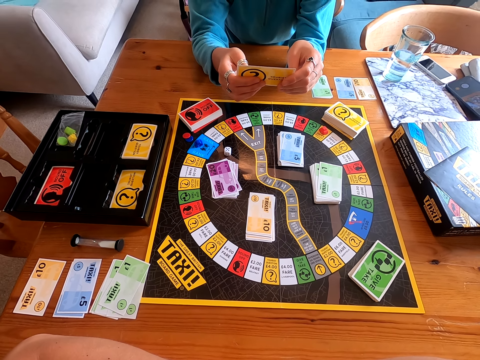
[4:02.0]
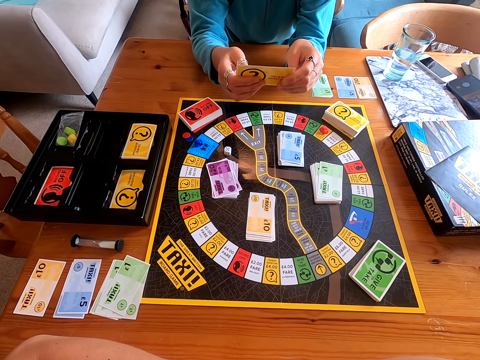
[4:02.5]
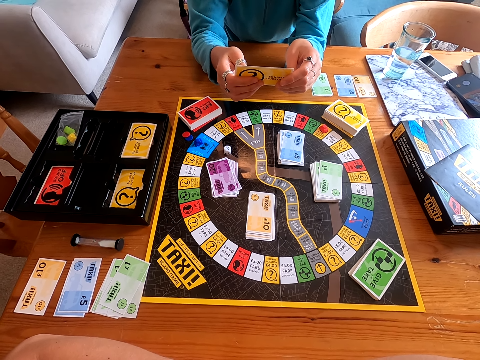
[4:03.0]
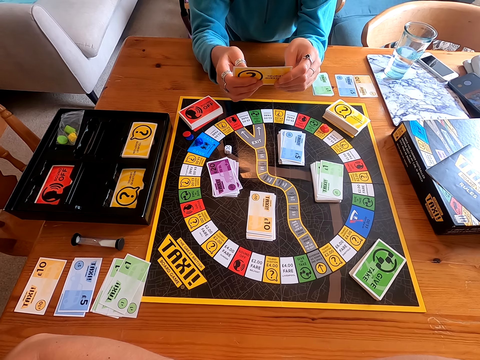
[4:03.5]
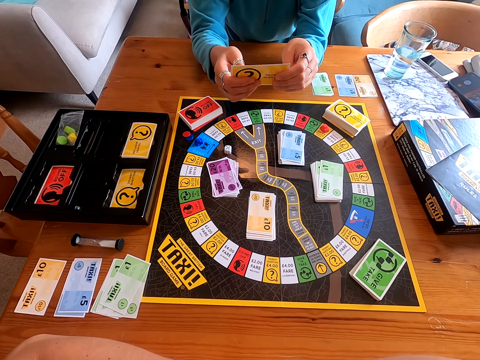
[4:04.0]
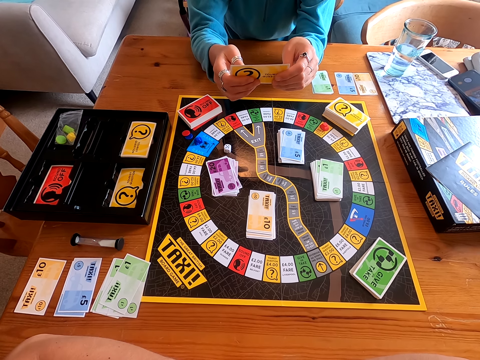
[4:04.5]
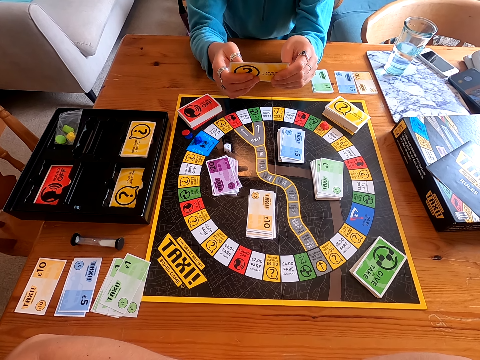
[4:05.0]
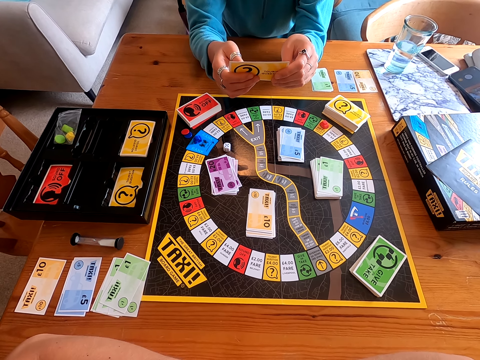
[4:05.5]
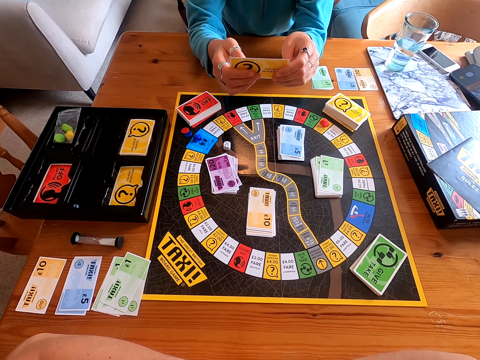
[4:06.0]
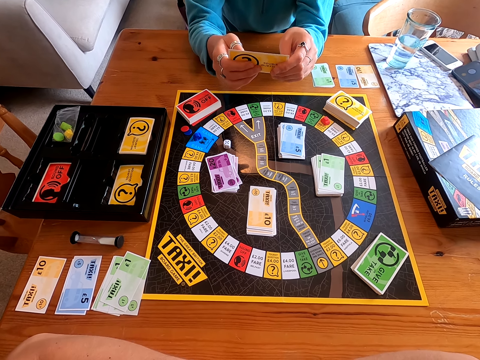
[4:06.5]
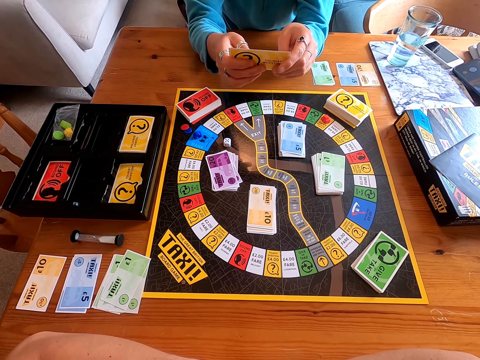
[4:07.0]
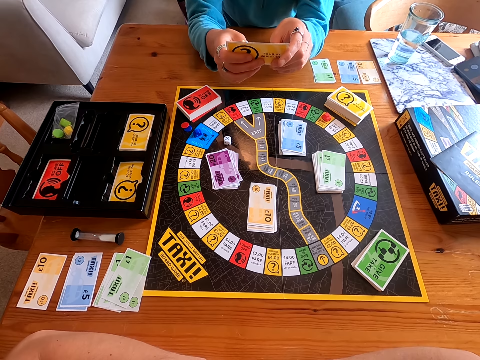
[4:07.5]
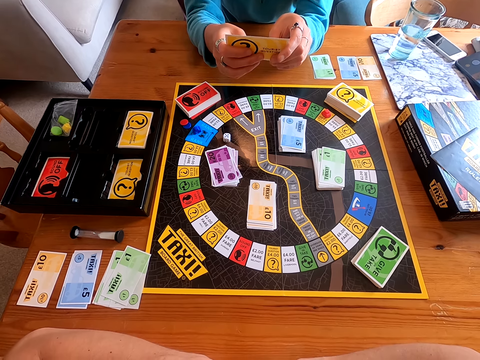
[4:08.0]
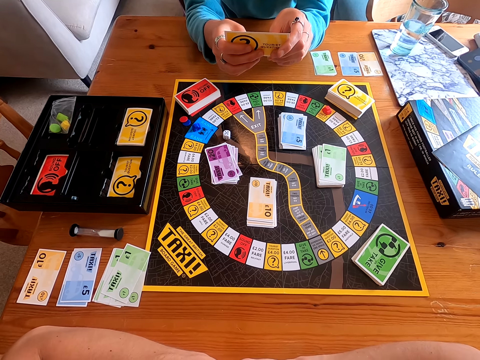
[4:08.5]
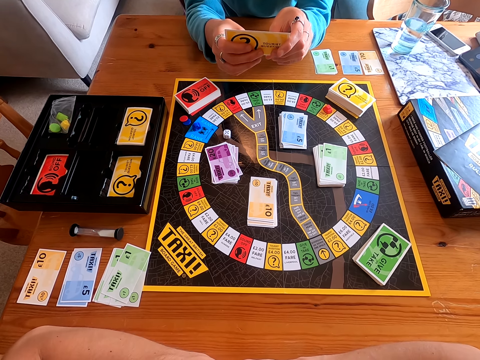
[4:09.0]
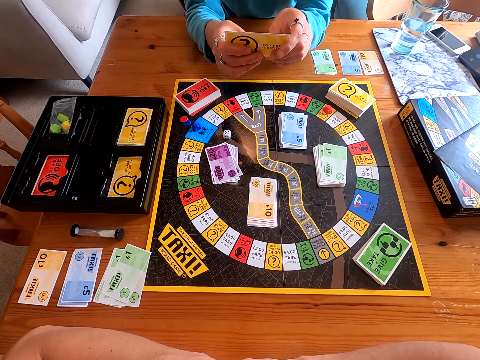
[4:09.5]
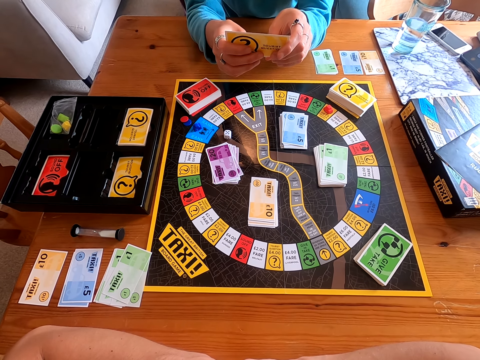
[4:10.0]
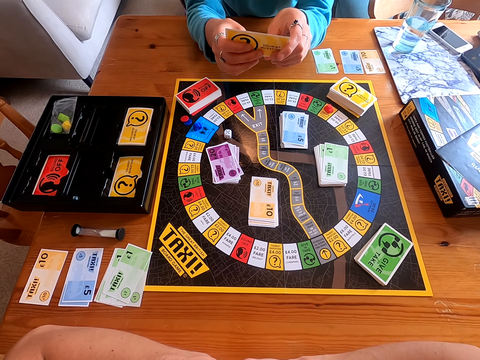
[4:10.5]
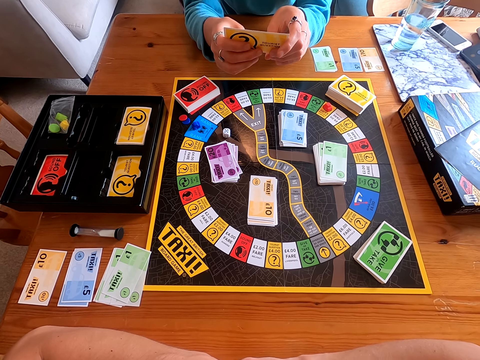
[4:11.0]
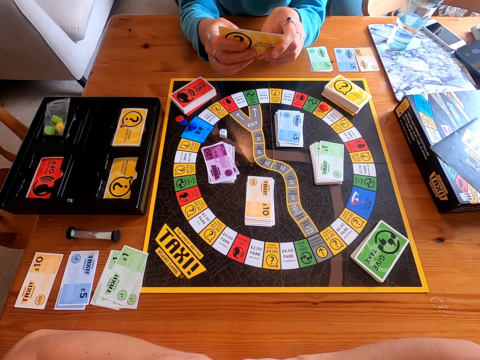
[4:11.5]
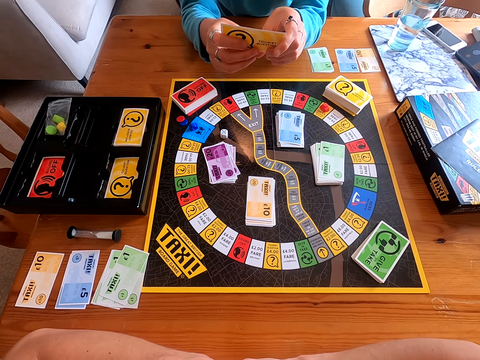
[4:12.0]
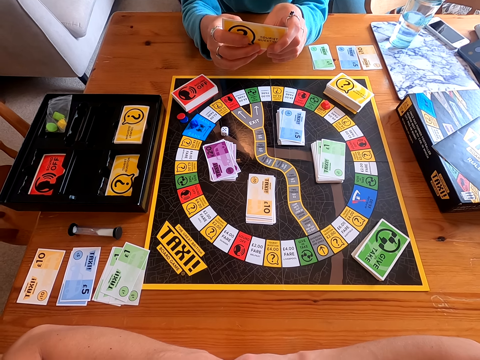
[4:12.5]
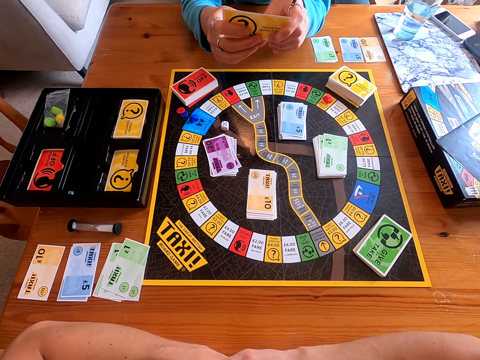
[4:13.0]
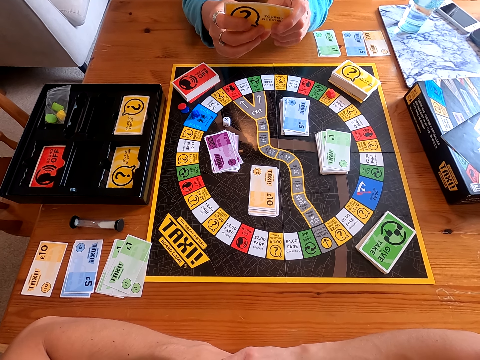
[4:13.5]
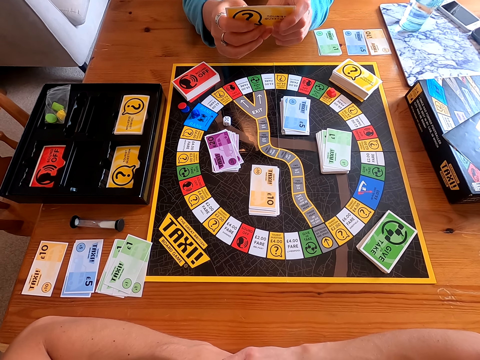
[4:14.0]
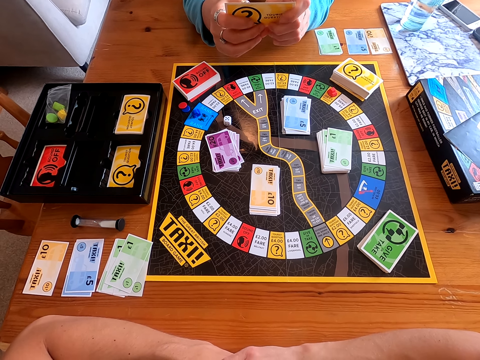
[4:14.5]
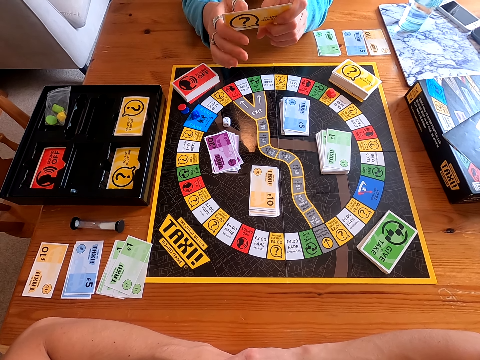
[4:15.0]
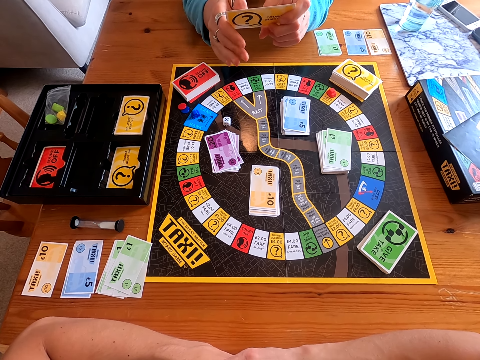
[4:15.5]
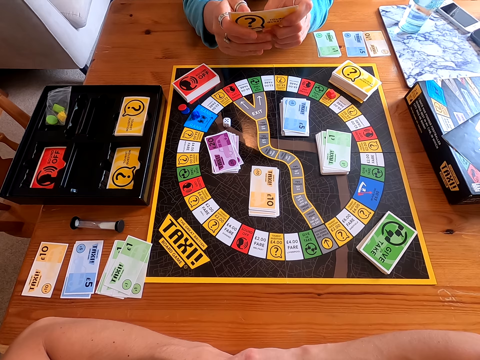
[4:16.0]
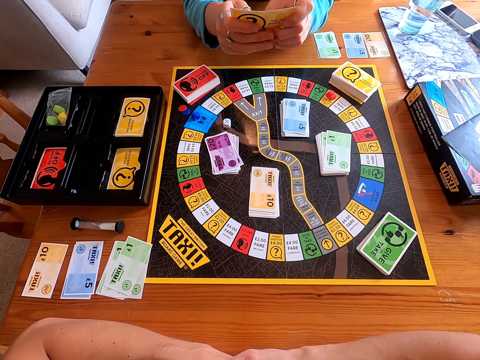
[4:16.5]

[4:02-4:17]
The camera wearer answers the question on the card.

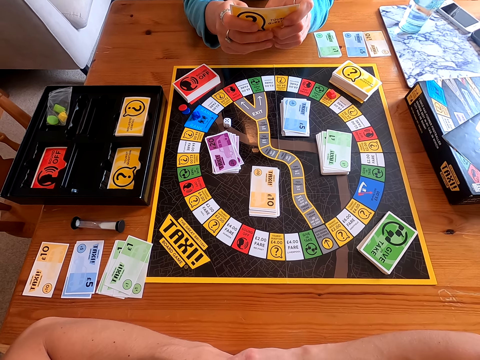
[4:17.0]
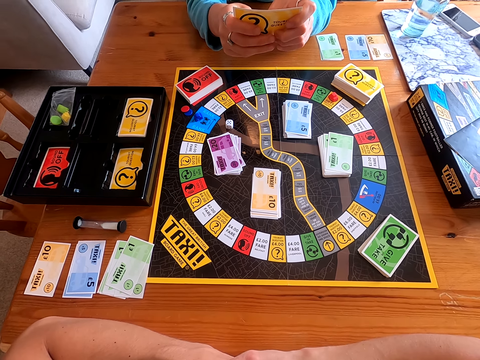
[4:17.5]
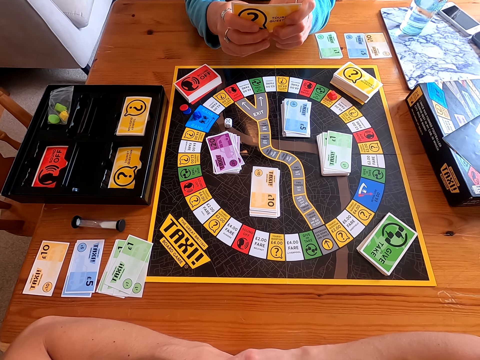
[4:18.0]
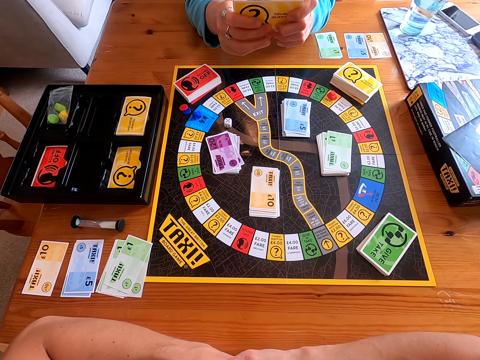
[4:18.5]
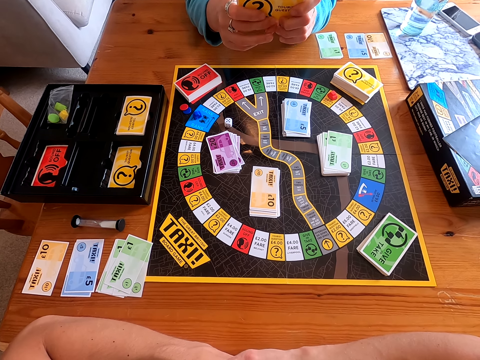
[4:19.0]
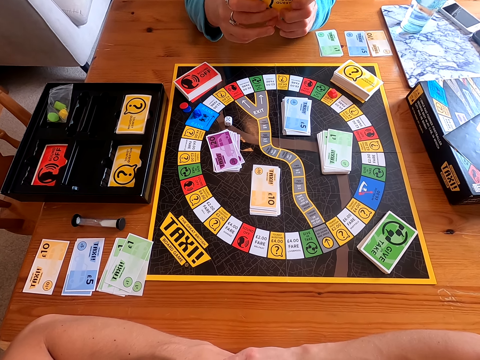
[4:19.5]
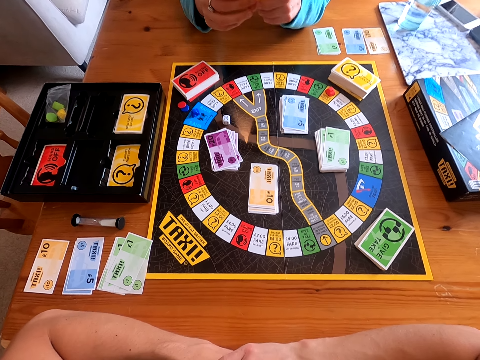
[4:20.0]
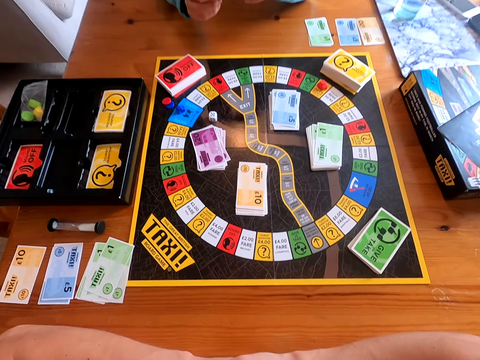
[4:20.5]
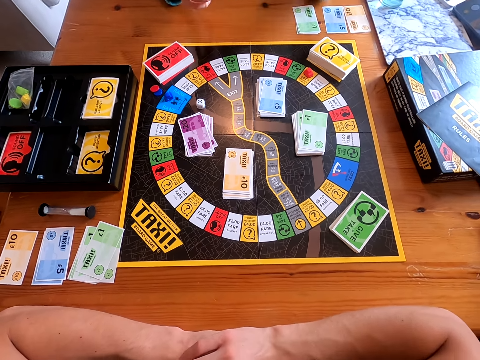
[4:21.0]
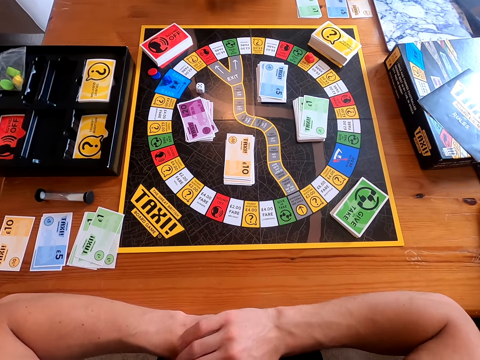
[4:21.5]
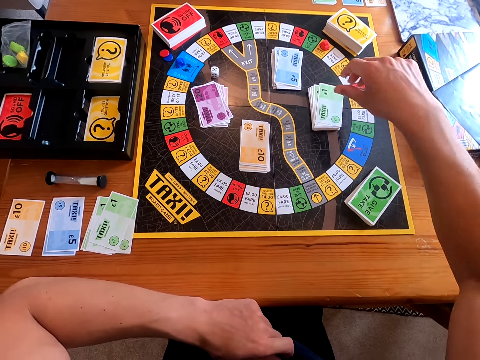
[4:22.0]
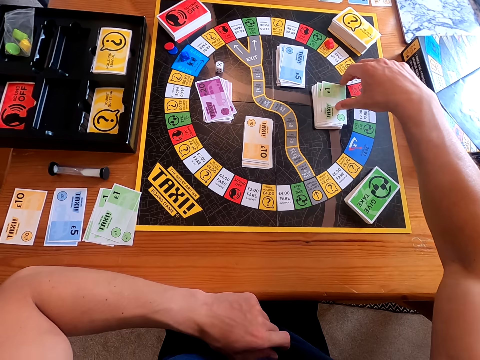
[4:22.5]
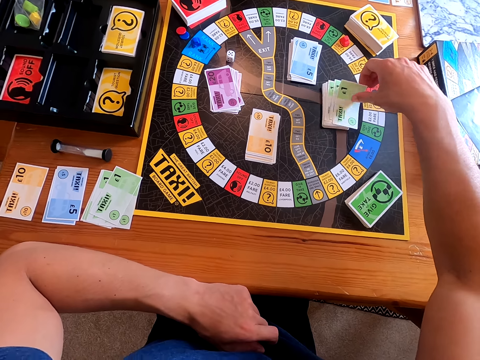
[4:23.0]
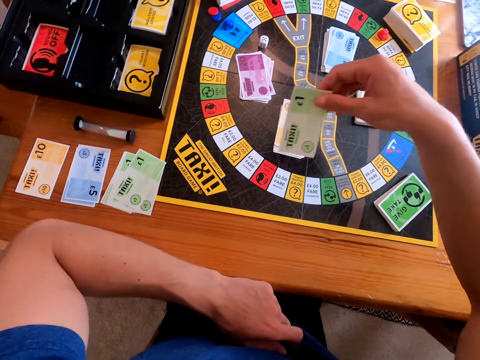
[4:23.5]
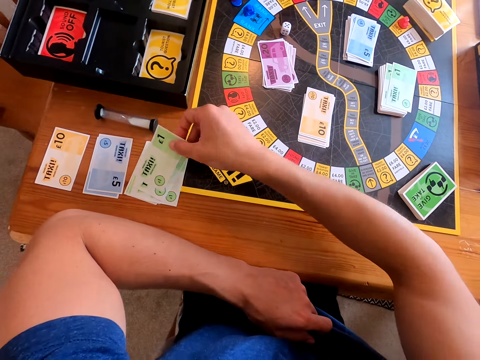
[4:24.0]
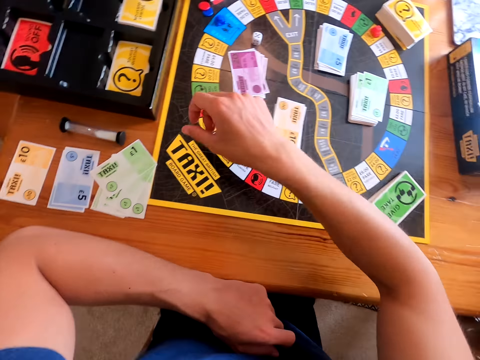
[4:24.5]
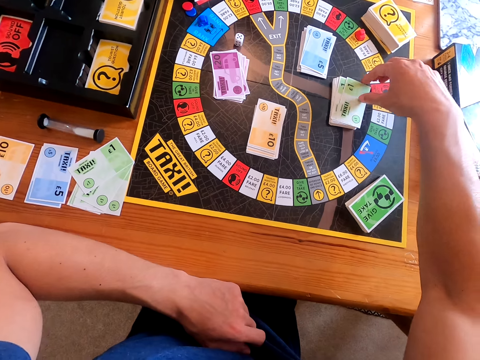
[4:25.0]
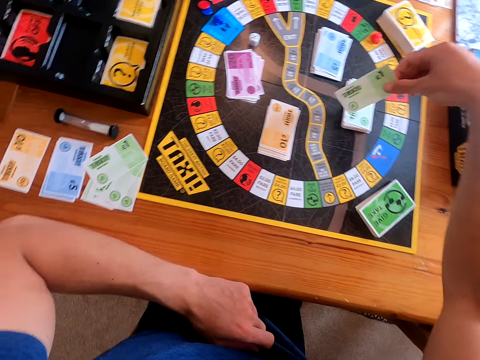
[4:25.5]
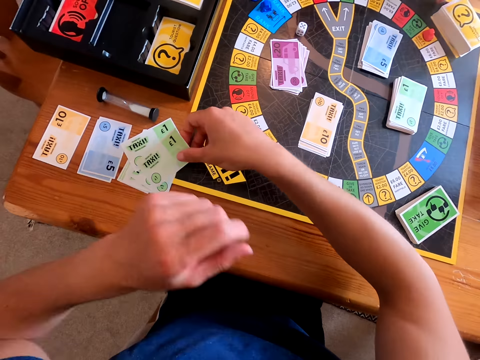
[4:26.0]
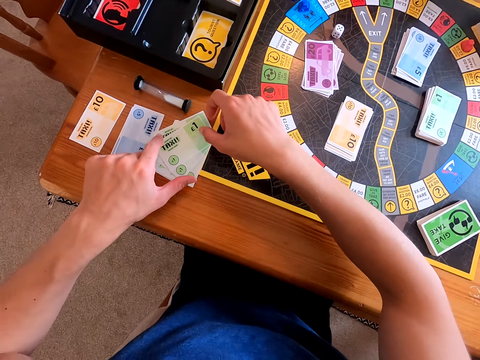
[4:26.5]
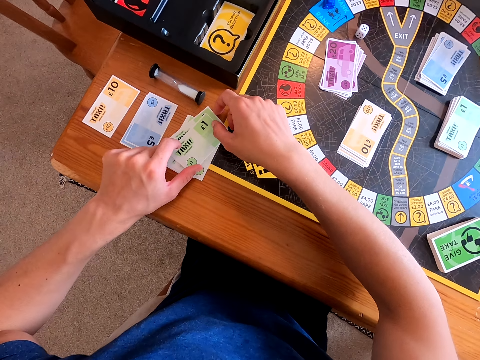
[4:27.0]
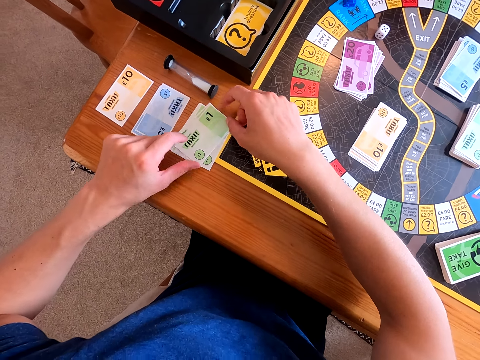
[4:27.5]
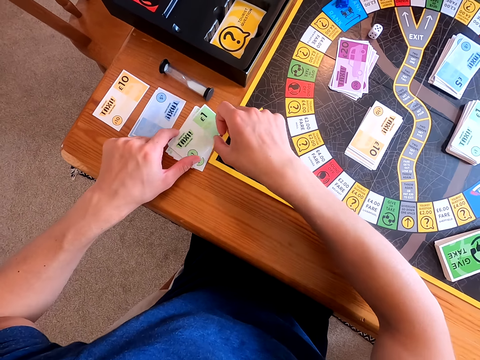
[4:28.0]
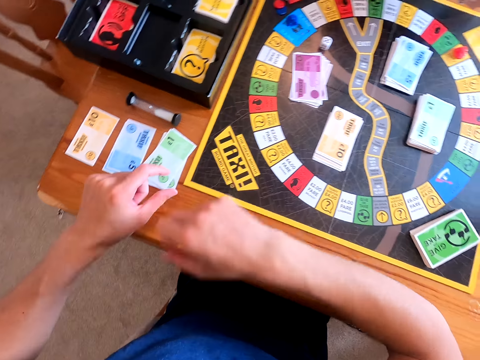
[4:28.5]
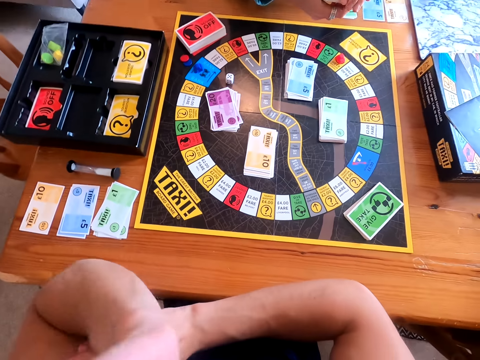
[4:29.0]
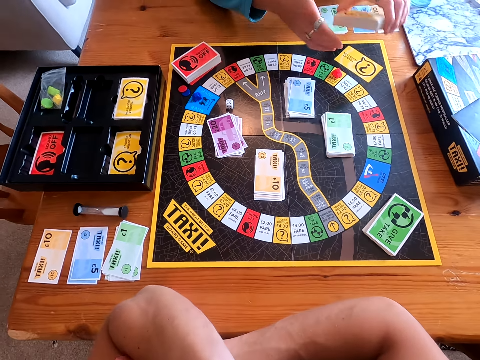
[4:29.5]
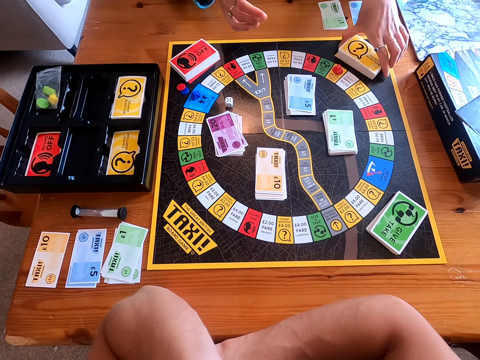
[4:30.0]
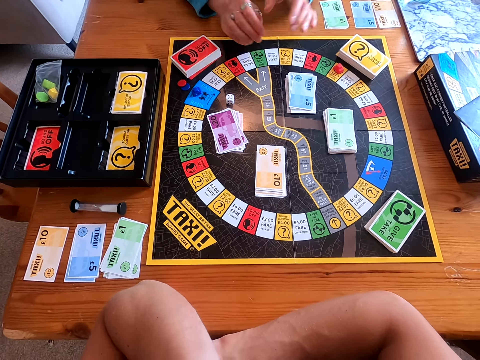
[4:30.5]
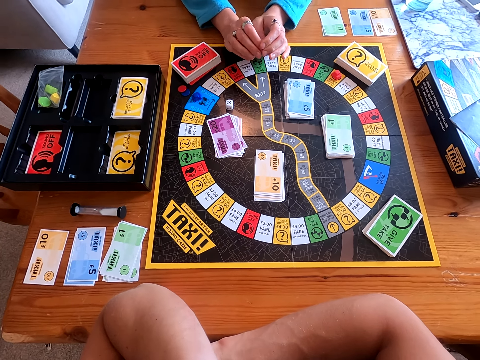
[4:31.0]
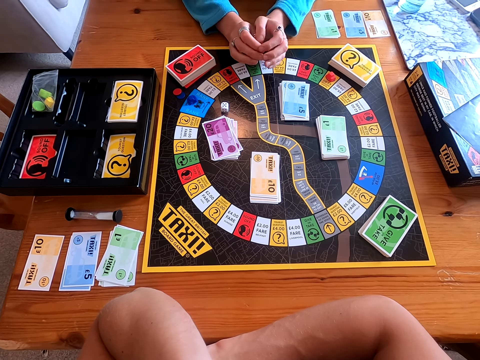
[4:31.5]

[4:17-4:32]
The camera wearer laughs. They pick up a card from the board and place the card on the table. They pick up a card from the board and place the card on the table. A woman places the card on the board.
